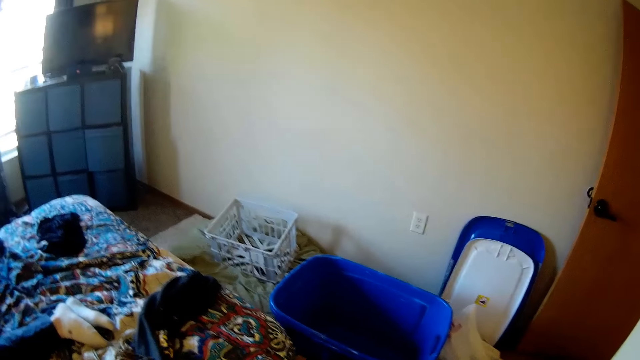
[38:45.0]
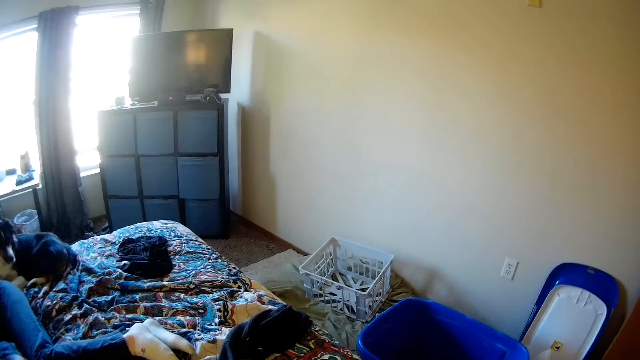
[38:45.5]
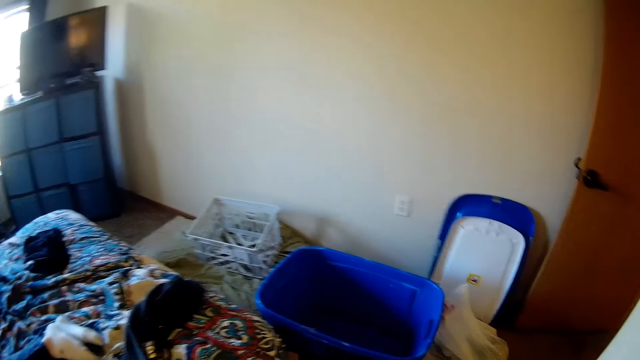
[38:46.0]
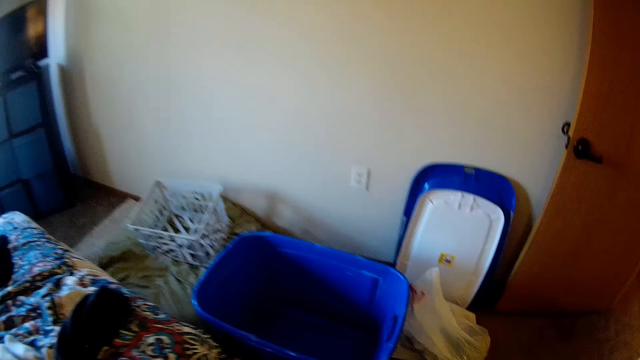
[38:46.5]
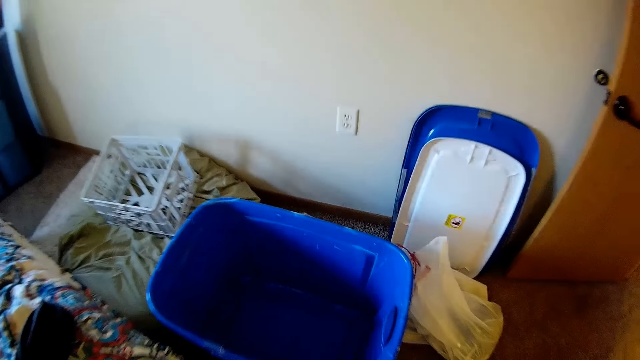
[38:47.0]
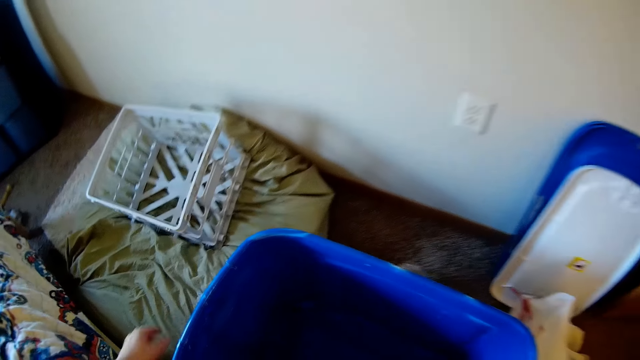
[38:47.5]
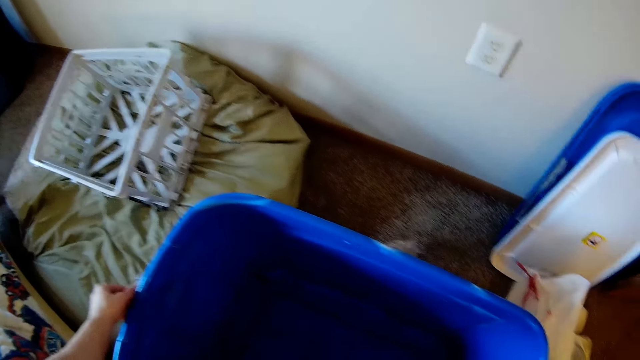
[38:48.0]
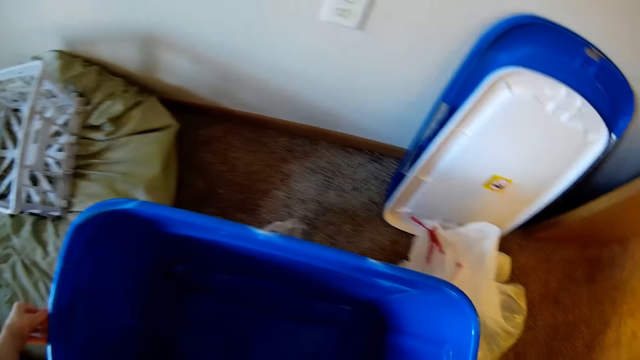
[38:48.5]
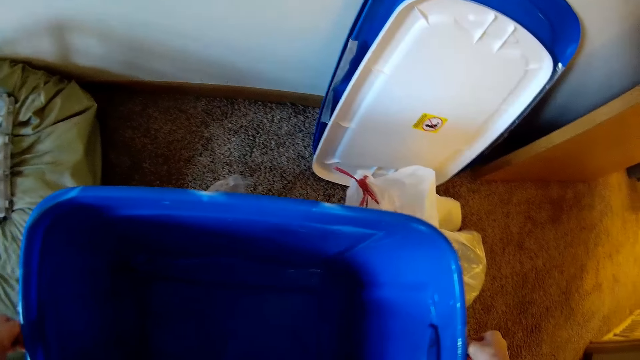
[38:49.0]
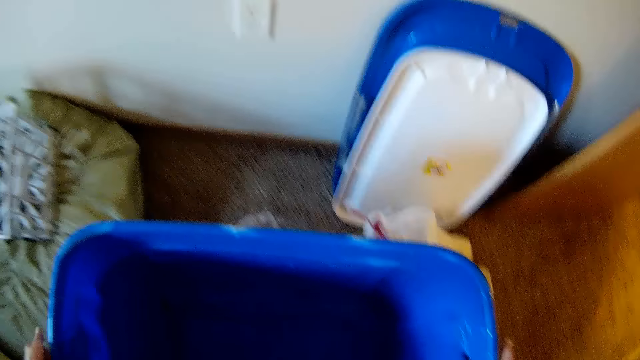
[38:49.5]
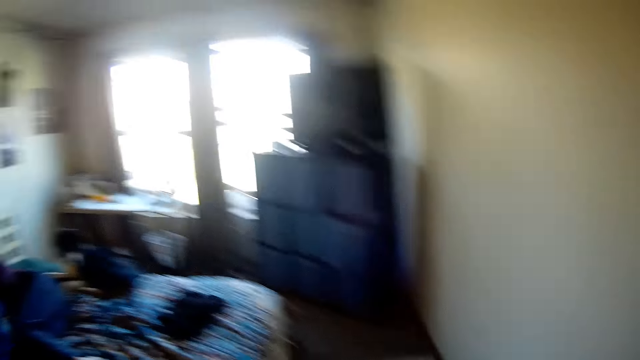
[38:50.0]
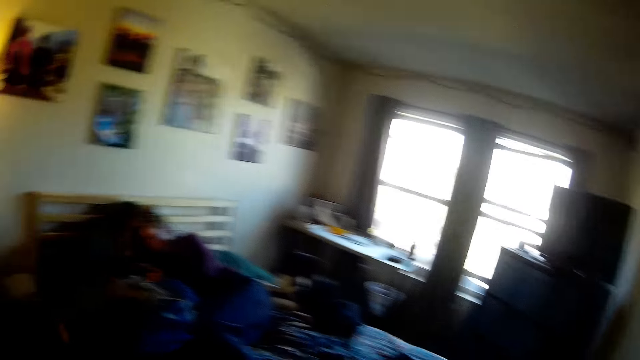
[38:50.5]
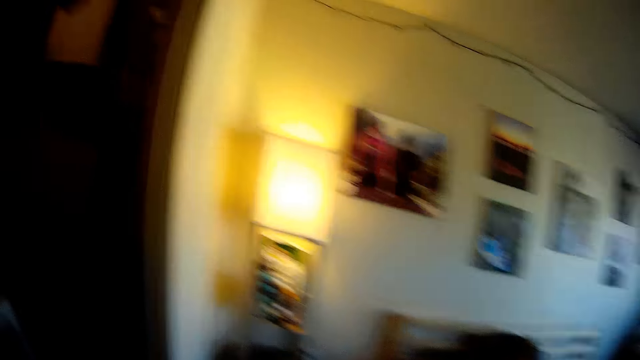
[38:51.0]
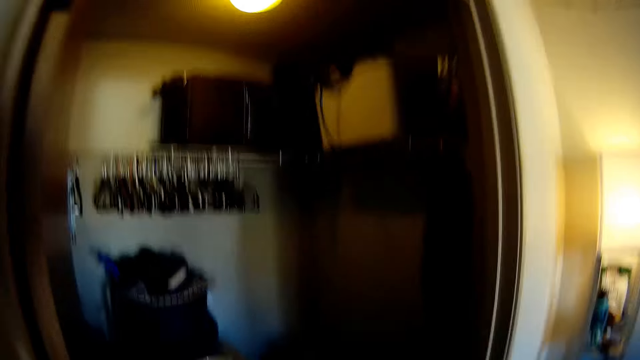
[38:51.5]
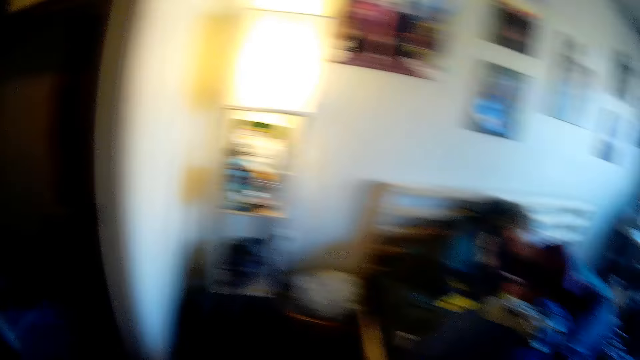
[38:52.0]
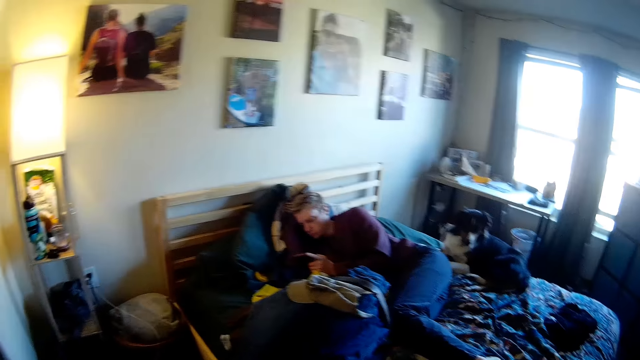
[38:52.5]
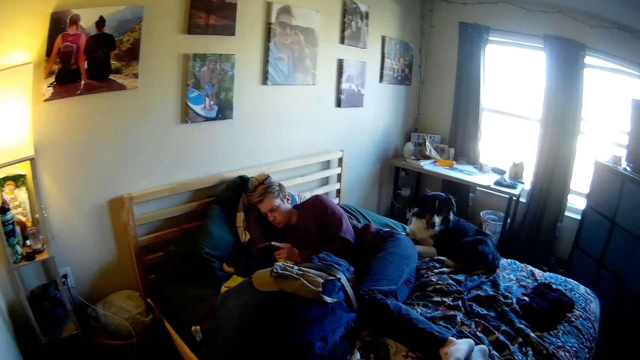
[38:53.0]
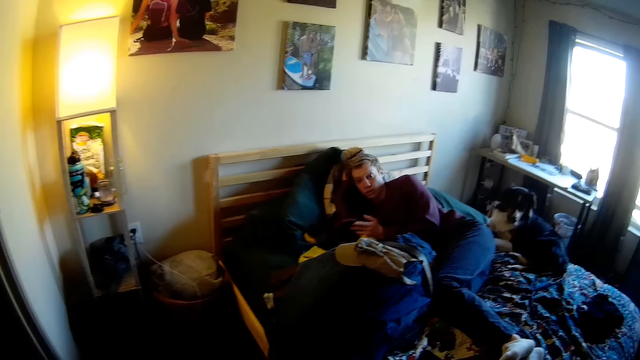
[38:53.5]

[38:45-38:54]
The camera wearer walks around a bedroom. They pick up a storage bin or basket.

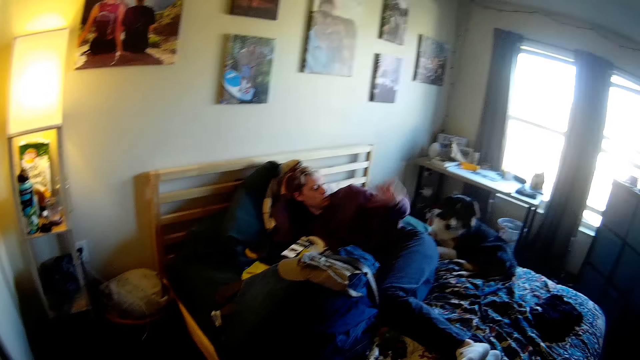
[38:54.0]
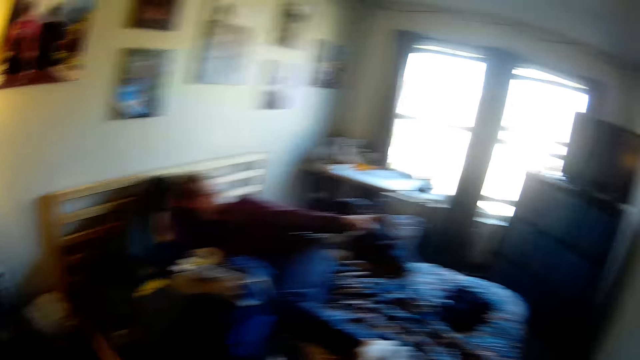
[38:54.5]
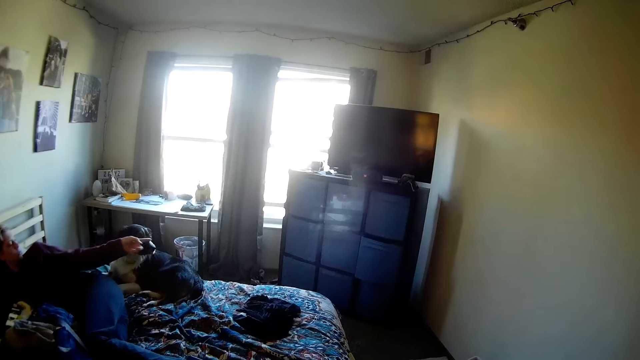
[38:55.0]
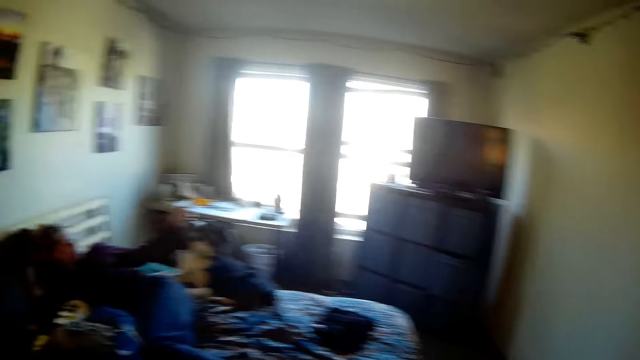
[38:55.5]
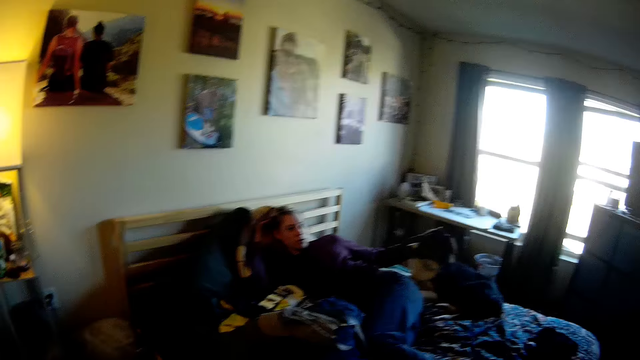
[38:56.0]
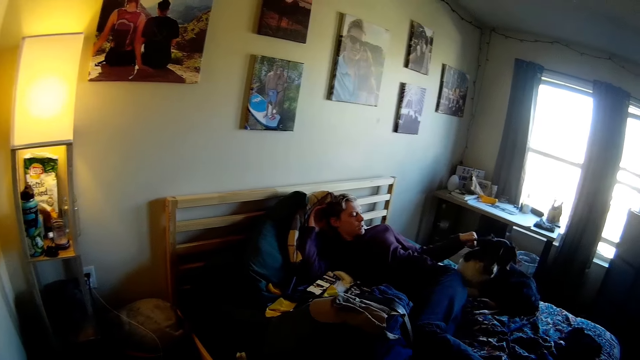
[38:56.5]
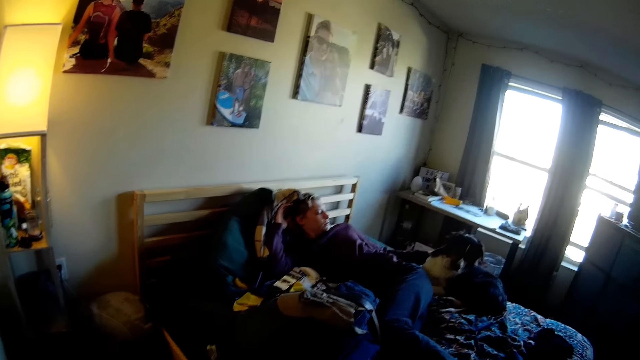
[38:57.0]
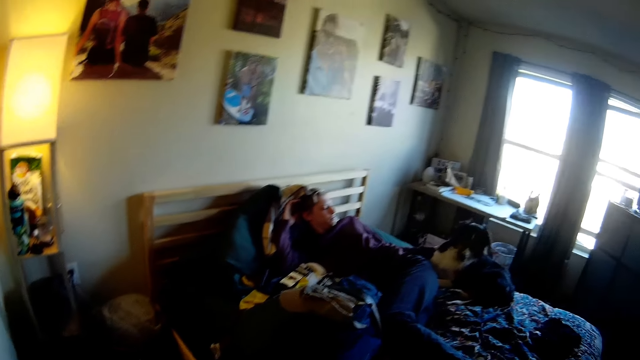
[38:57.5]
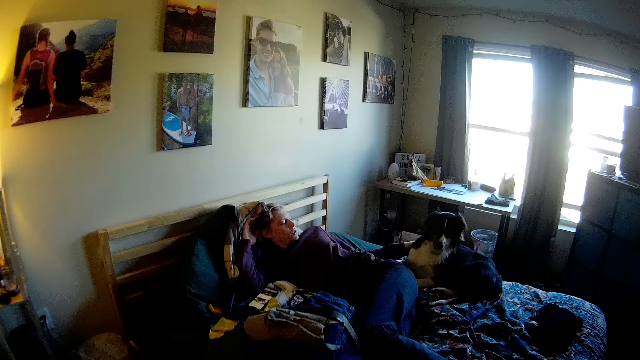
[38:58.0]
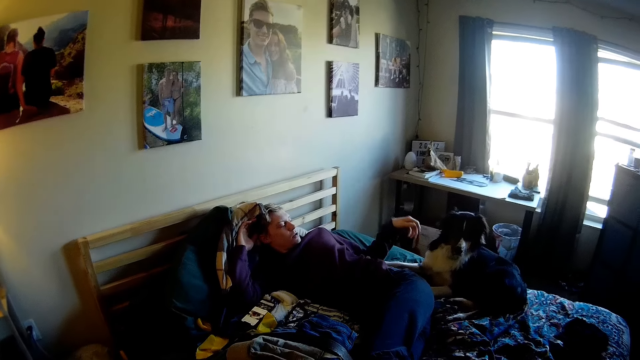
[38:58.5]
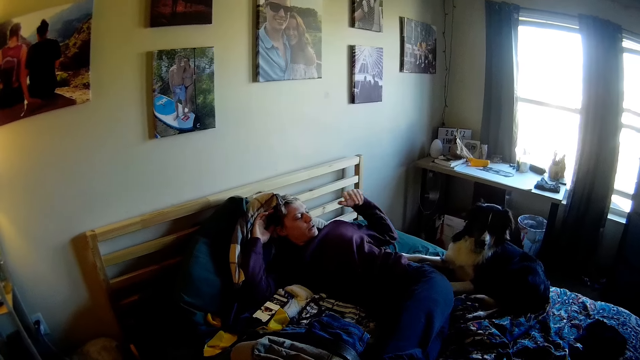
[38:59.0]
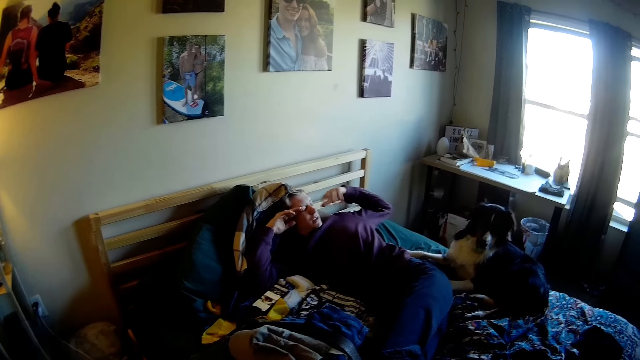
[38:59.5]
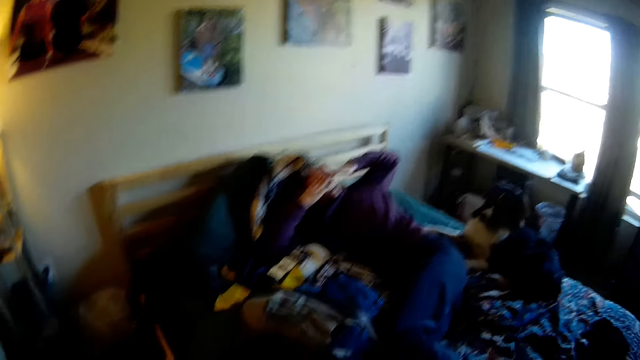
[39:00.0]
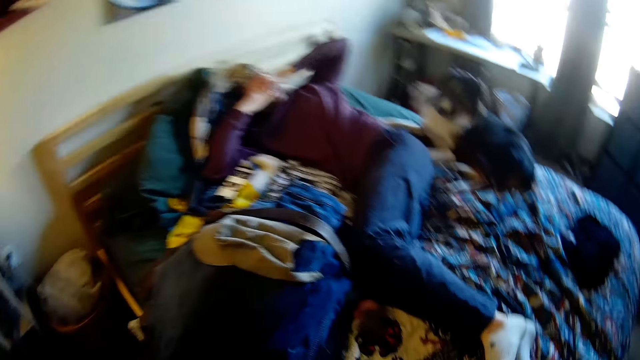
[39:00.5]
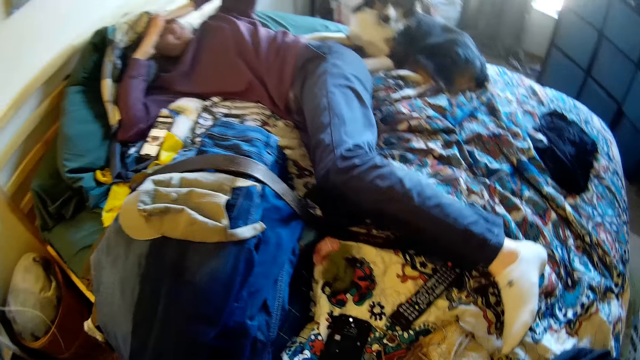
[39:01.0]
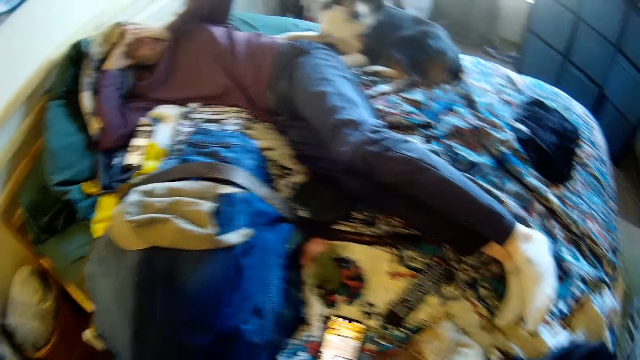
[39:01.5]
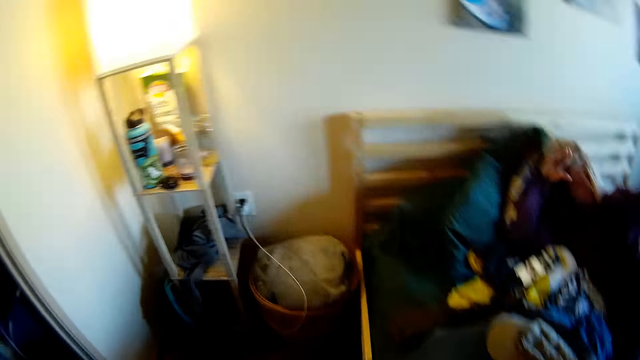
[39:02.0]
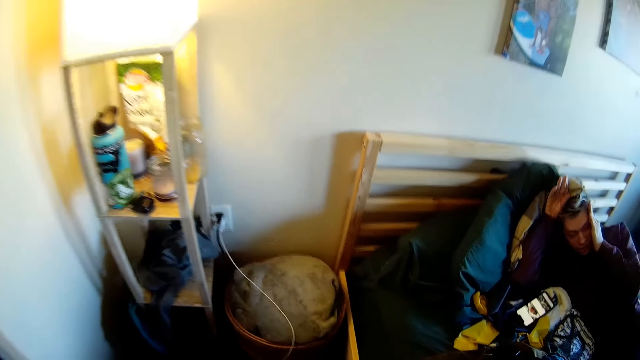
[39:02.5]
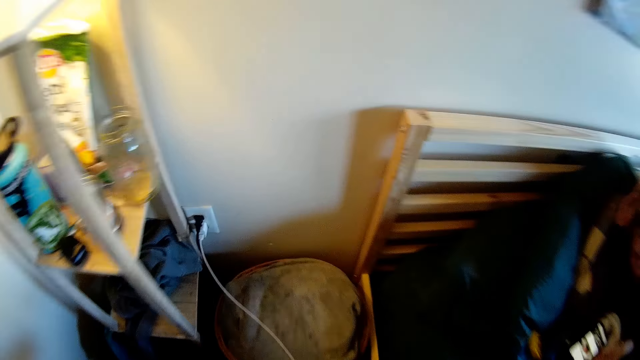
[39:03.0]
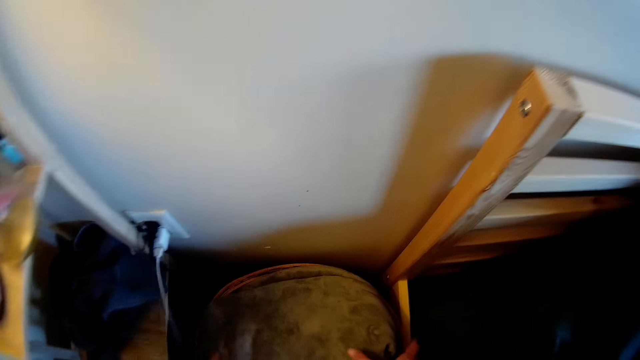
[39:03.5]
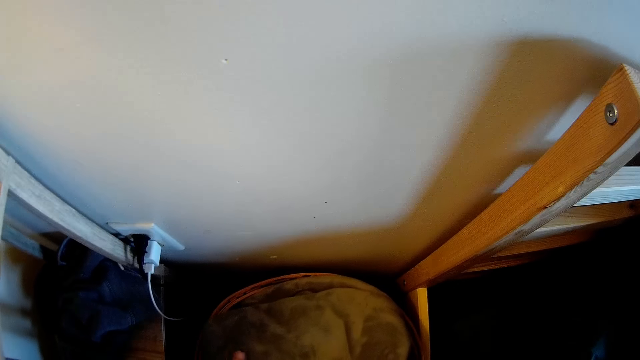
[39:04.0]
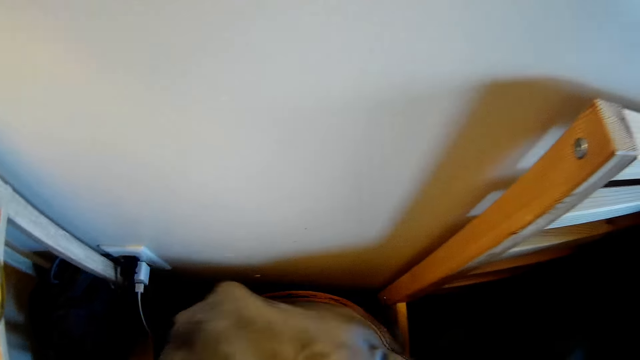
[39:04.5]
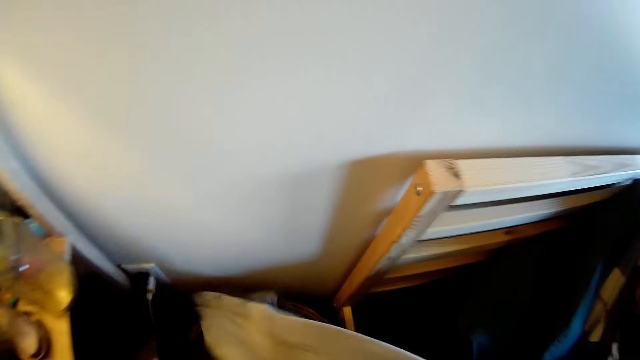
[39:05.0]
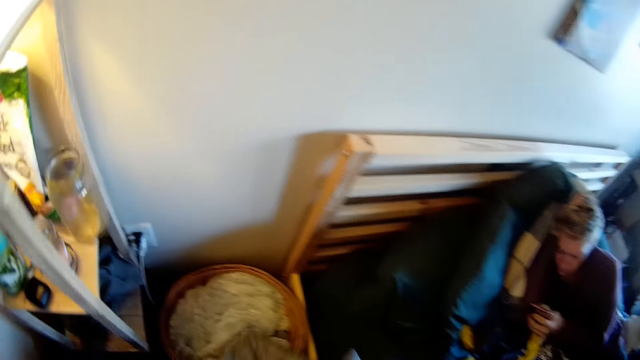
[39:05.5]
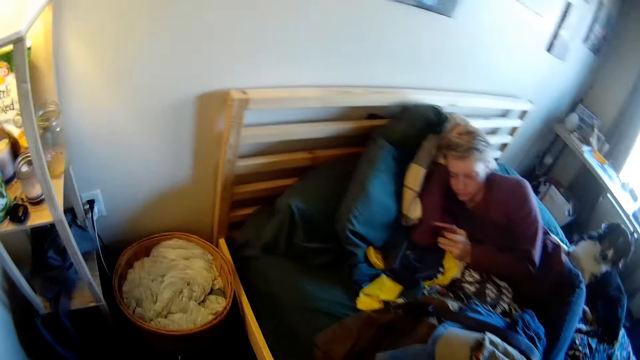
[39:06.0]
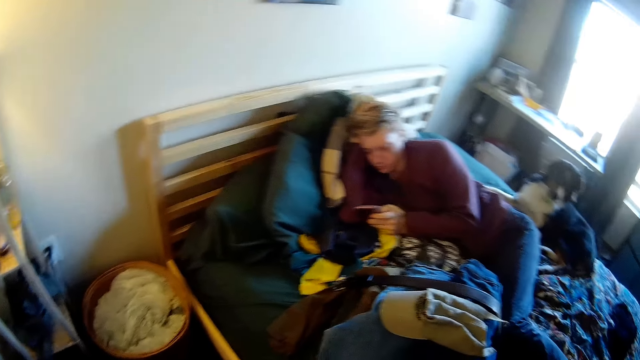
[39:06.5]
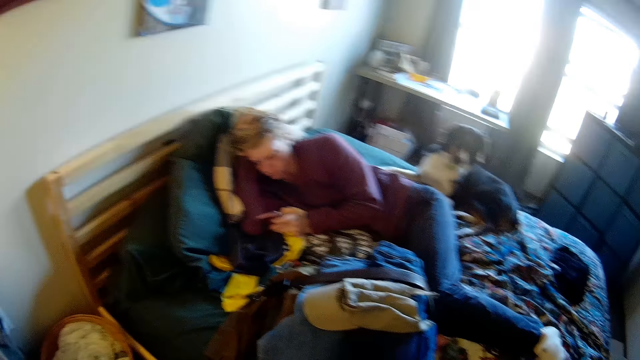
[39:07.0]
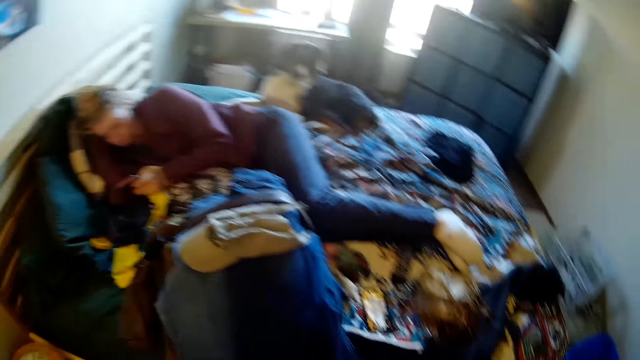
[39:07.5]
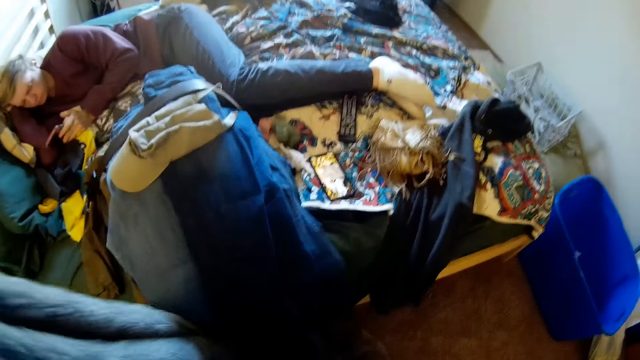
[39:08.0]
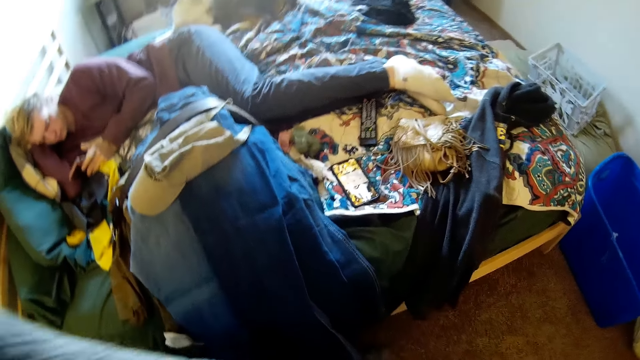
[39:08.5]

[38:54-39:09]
A man points at a corner of a bedroom. The man pets a dog on the bed. The man stretches while on the bed. The camera wearer picks a blanket in the basket by the side of the bed.
